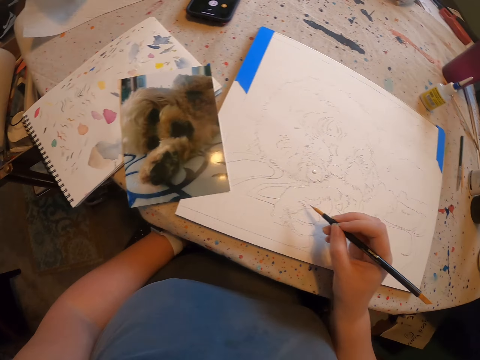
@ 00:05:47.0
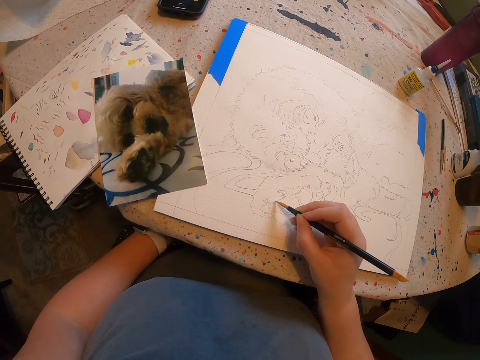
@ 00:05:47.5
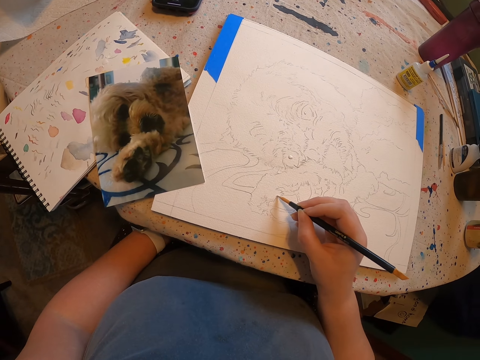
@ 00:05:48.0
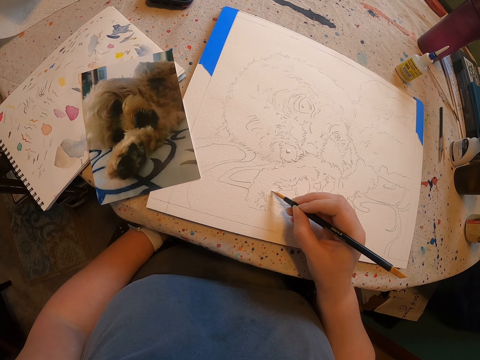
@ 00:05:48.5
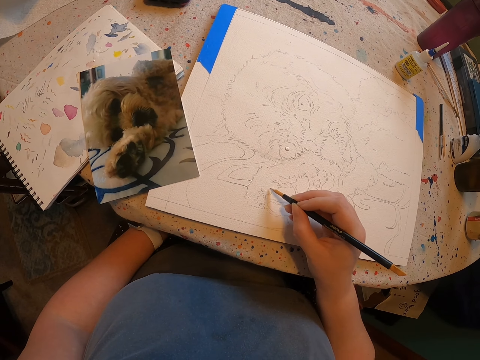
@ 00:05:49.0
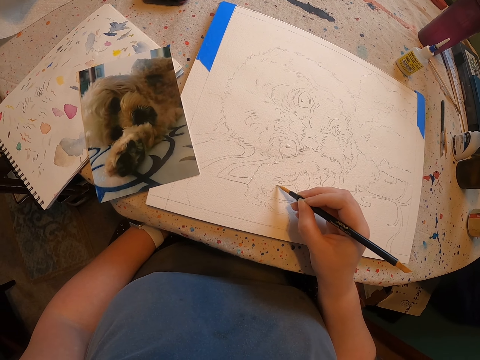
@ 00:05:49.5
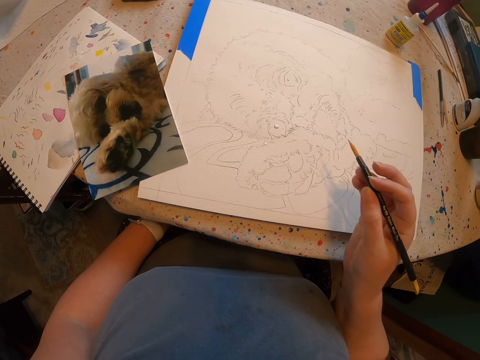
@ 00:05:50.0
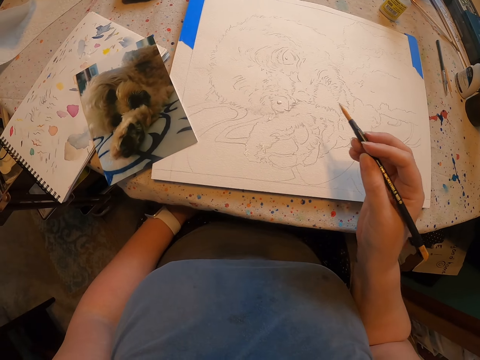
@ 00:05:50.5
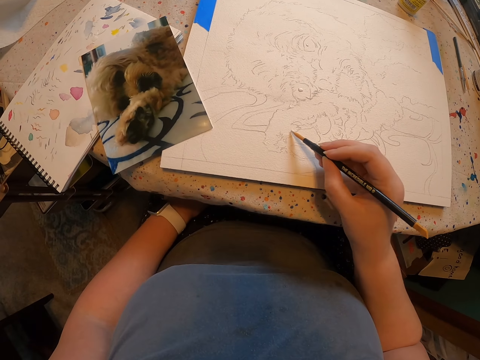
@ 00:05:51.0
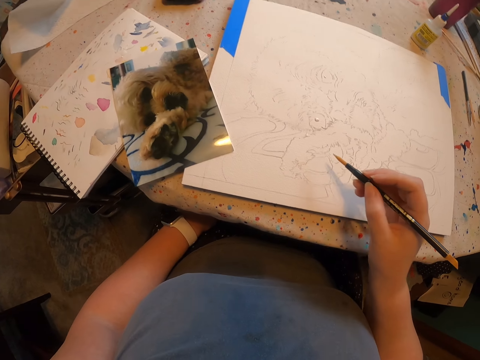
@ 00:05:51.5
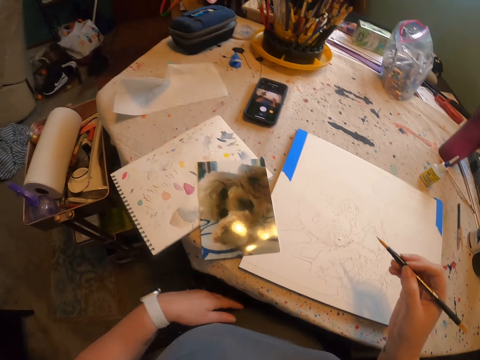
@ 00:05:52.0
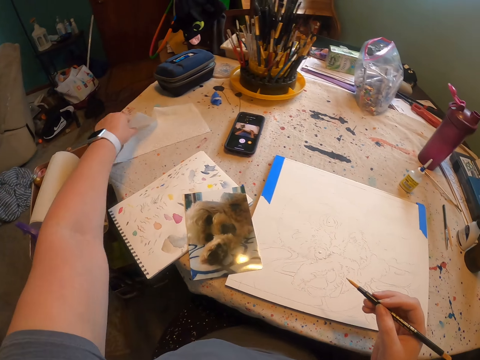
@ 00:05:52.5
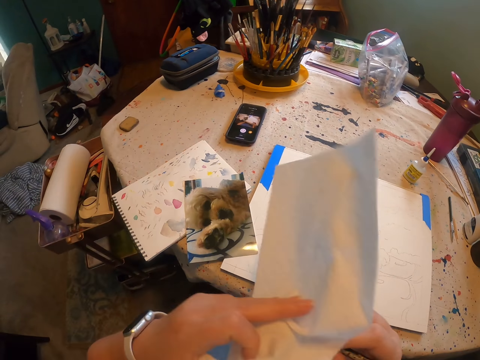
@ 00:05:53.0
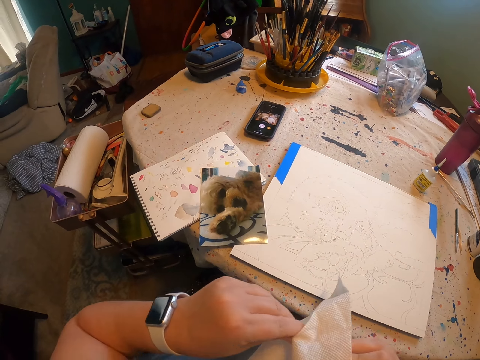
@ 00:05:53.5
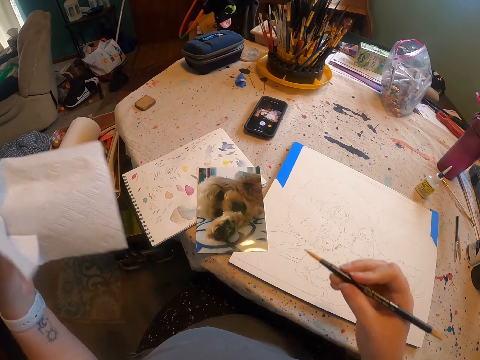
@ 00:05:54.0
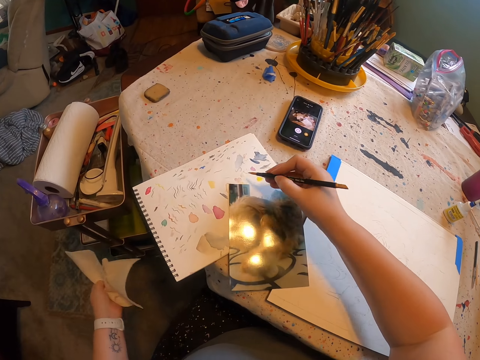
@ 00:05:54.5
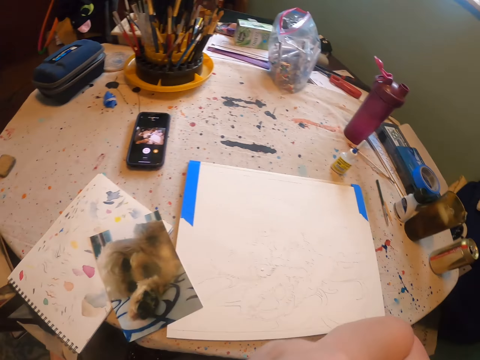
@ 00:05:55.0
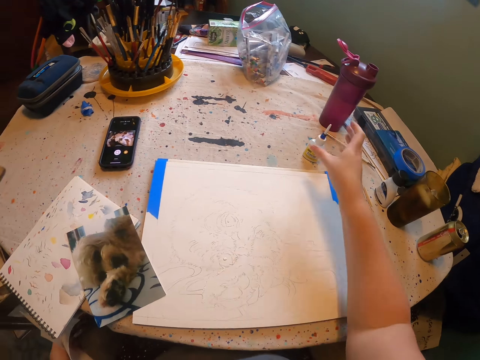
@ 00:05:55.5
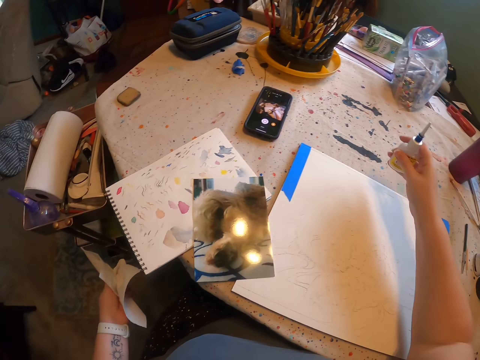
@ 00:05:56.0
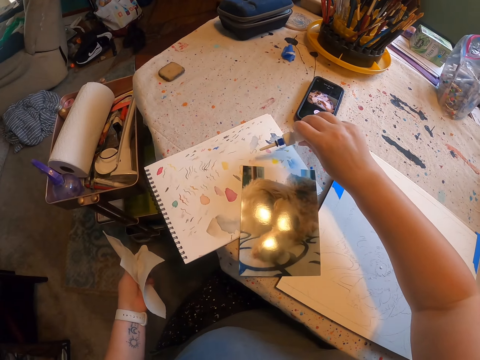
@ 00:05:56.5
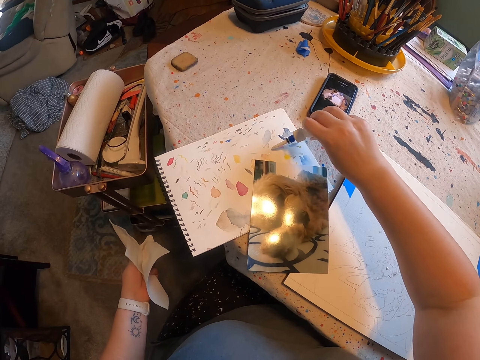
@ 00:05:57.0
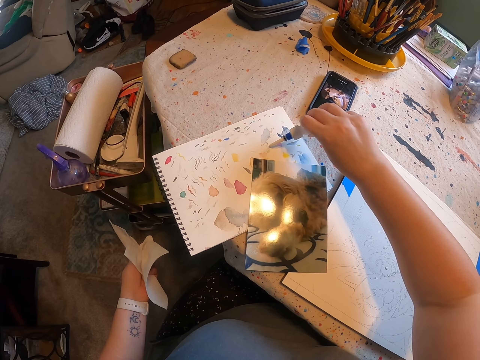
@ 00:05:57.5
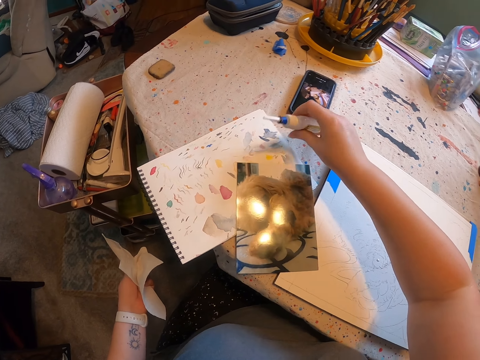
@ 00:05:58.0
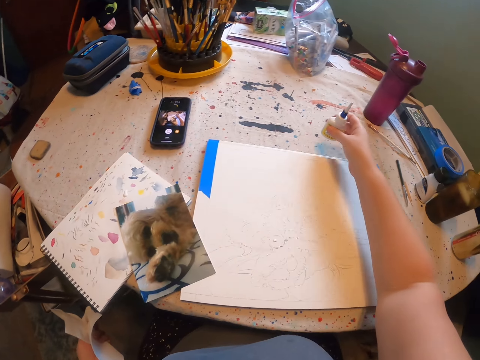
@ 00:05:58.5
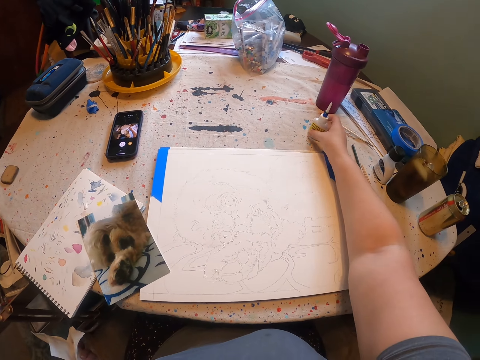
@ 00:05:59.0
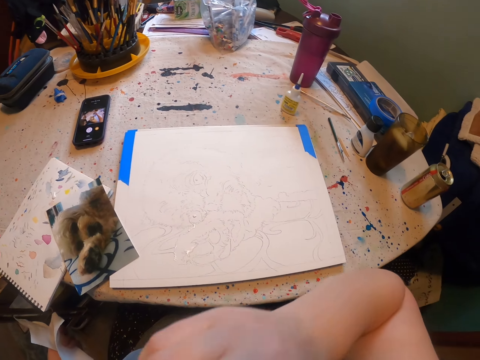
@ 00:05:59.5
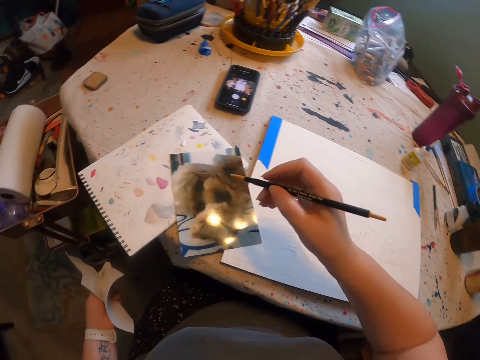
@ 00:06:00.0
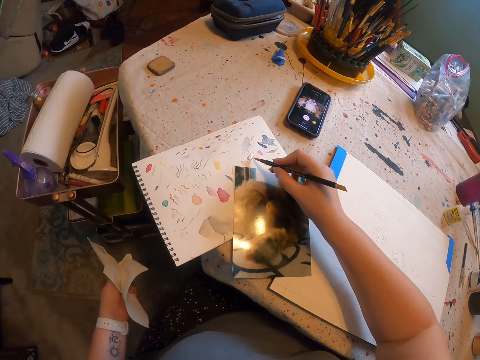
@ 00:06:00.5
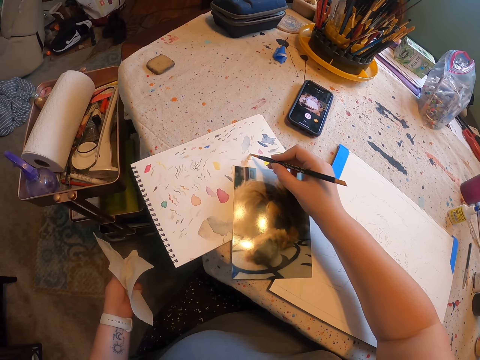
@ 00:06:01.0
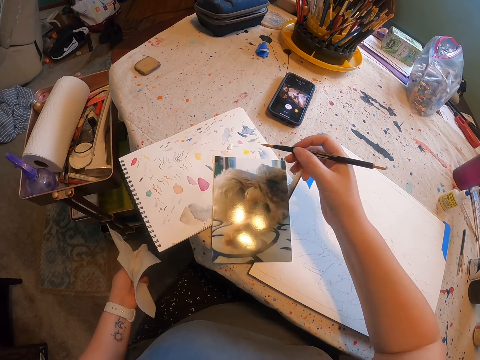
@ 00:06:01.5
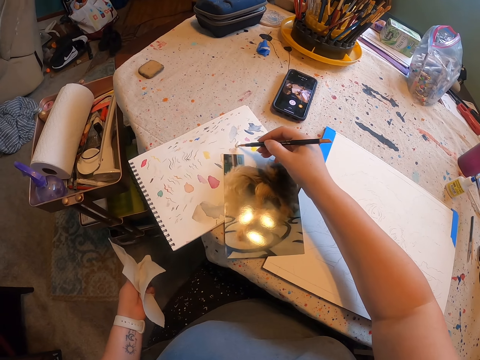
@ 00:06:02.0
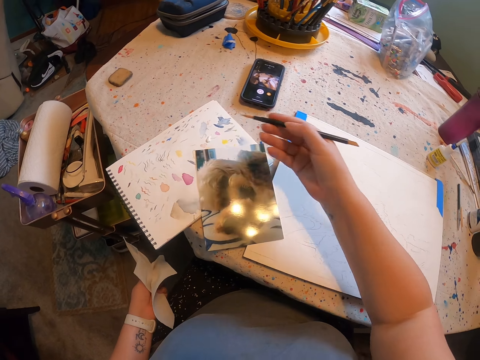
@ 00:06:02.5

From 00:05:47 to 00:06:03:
The camera wearer draws a sketch on the paper. They apply paint on a drawing with a brush. They pick a paper from the table. They wipe the pencil with the paper. They pick a paint from the colour paper with the pencil. They put the pencil in the mouth. They pick a bottle from the table. They put paint on the paper. They smear paint on a book. They put the bottle on the table. They pick the pencil from the mouth. They hold the brush. They pick a paint from the colour paper with the pencil. They apply paint on the brush.

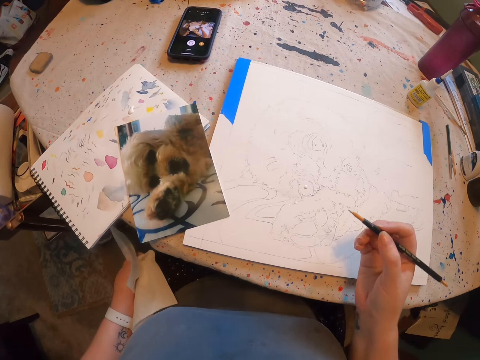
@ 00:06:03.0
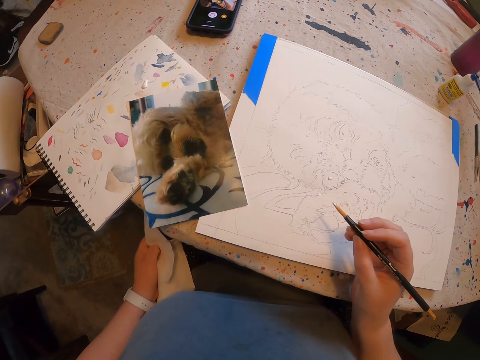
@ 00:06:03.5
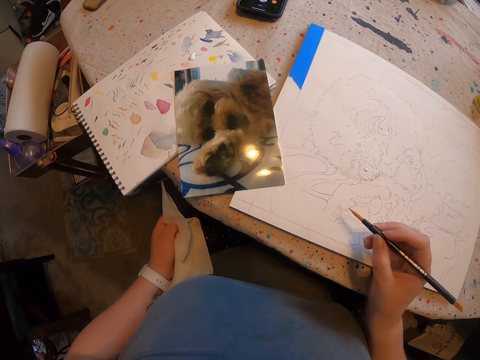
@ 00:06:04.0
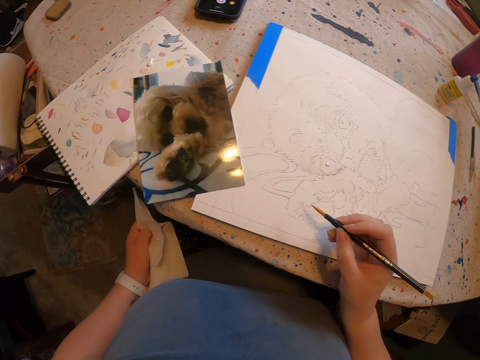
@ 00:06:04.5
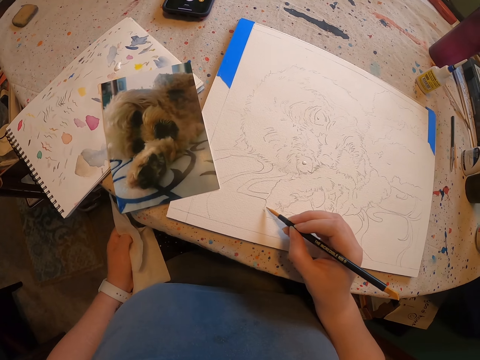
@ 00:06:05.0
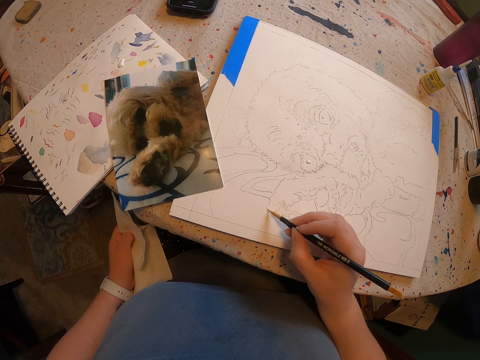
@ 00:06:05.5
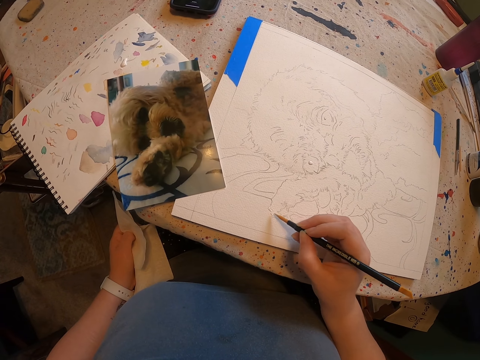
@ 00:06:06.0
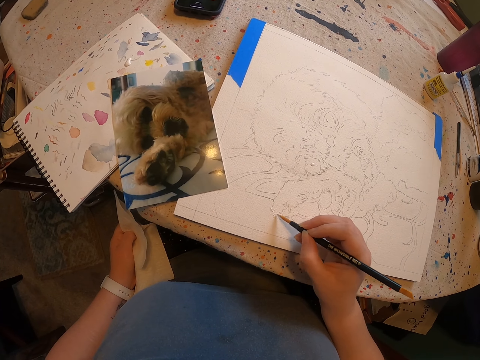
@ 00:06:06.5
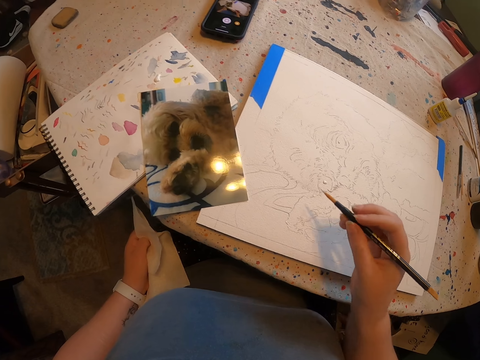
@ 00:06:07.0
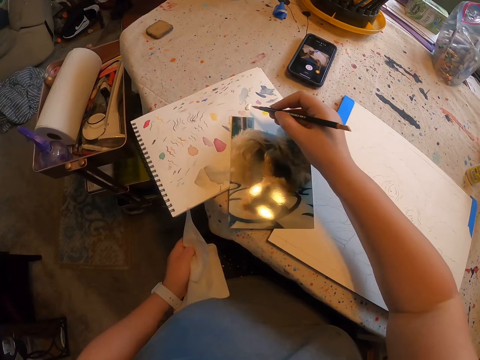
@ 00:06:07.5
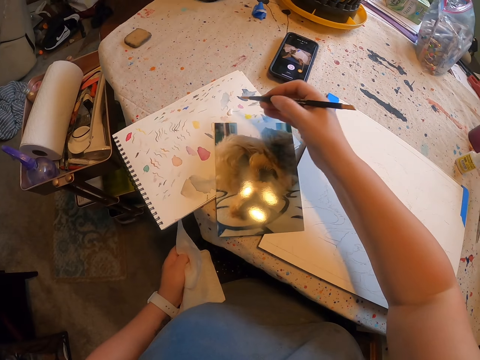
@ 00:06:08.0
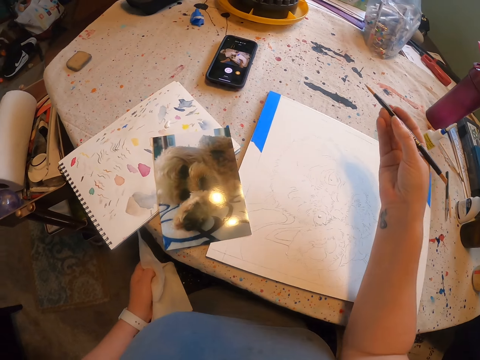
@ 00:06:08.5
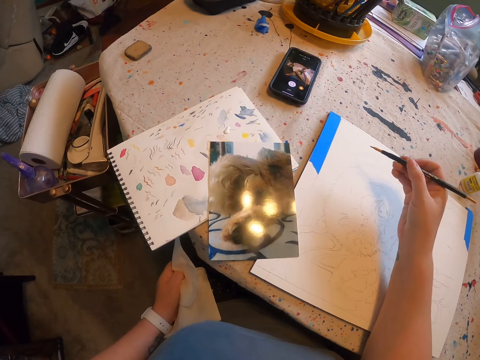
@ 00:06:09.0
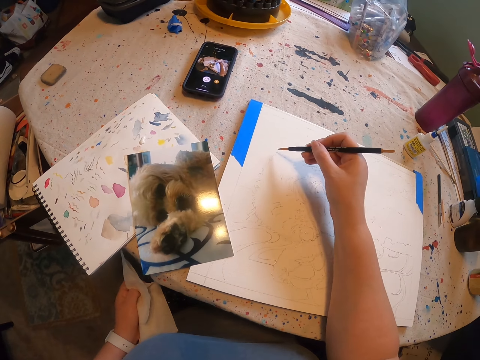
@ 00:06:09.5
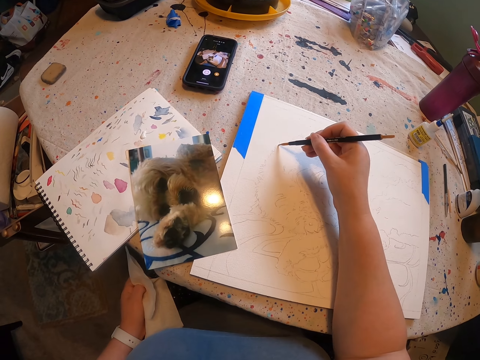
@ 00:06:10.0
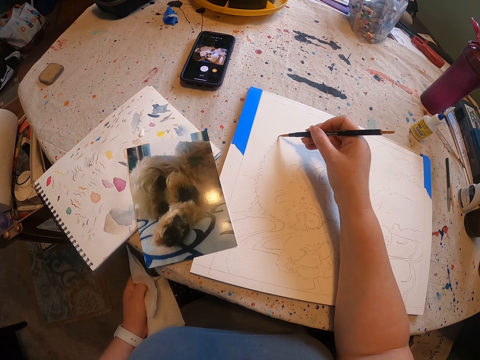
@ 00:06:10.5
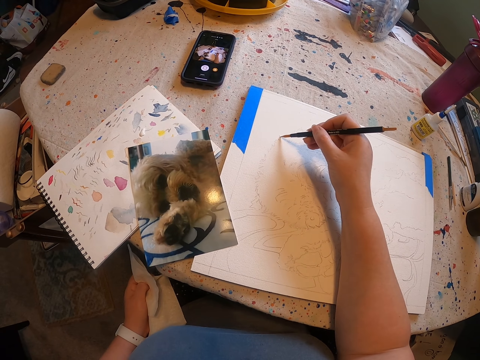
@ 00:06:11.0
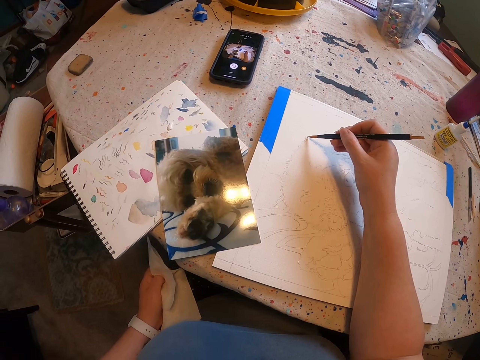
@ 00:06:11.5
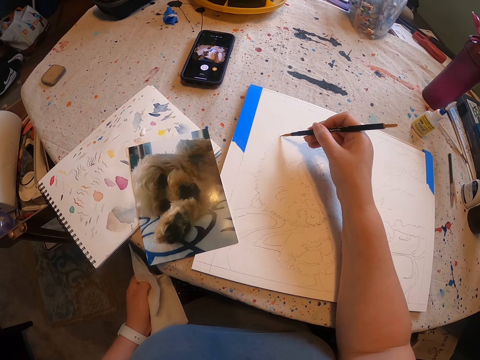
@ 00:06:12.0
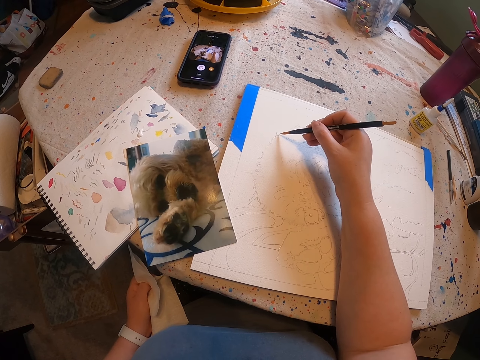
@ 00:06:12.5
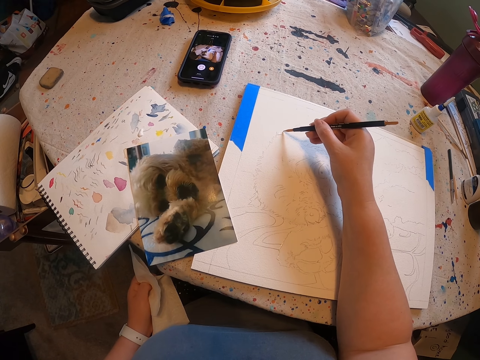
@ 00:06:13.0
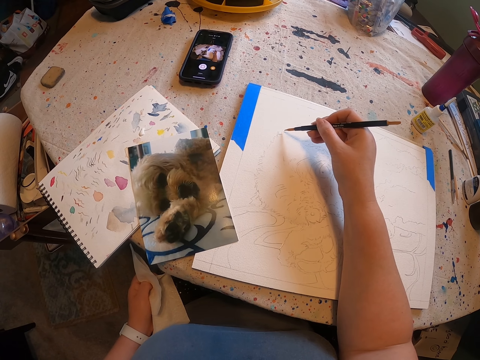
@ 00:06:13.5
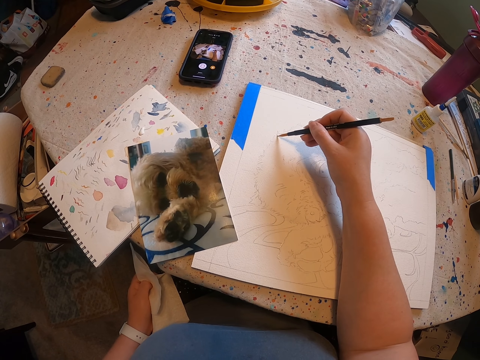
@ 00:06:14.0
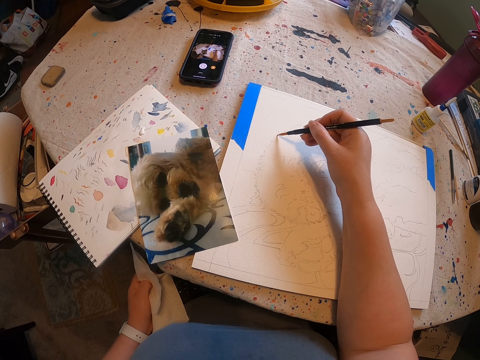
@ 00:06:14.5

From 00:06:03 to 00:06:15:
The camera wearer draws a sketch on the paper. They apply paint on a drawing with a brush. They pick a paint from the colour paper with a pencil. They apply paint on the brush. They draw a sketch on the paper. They apply paint on the drawing with the brush.
